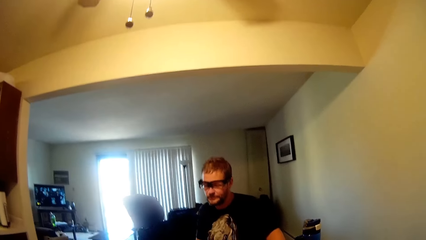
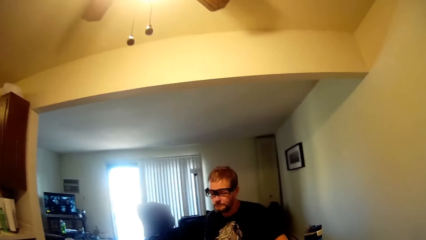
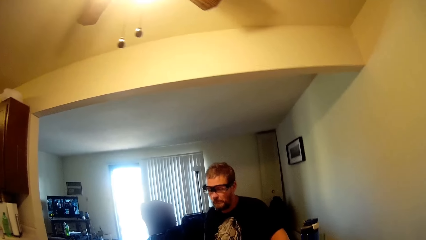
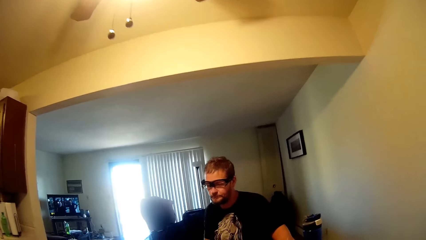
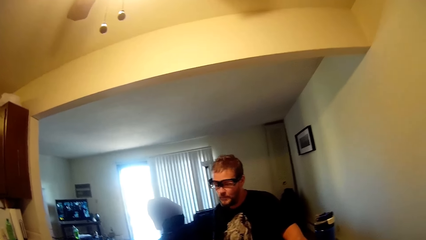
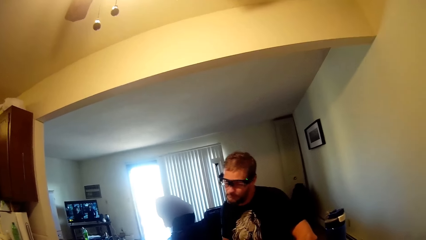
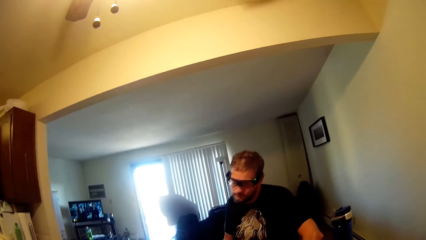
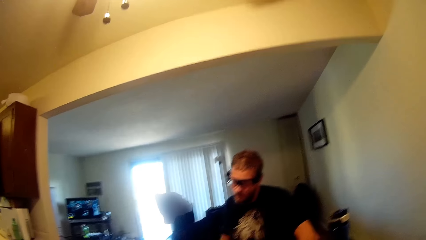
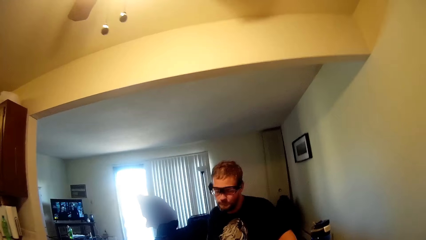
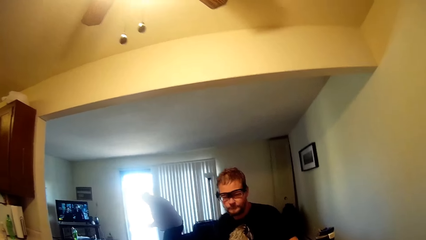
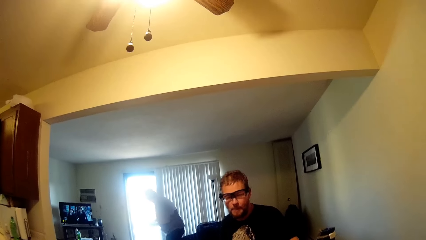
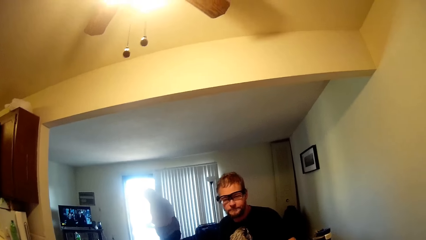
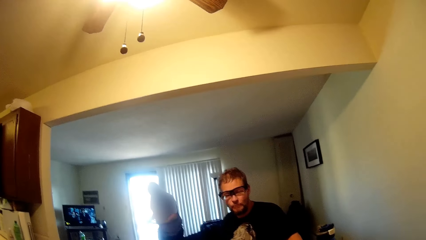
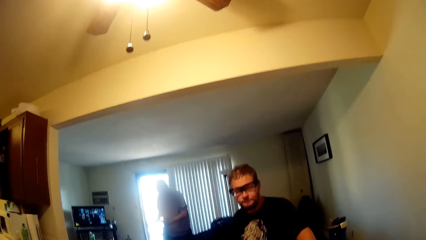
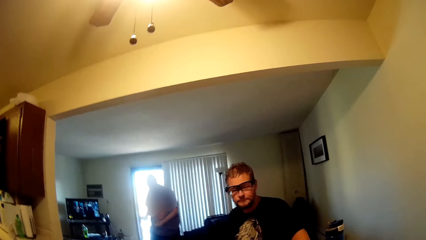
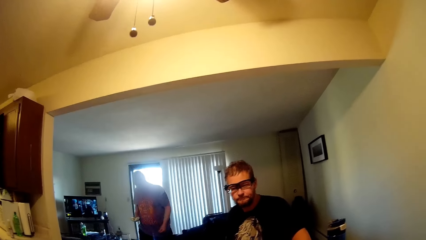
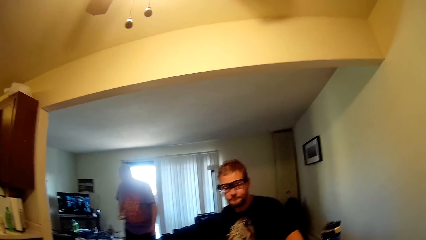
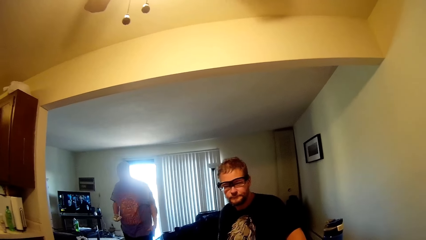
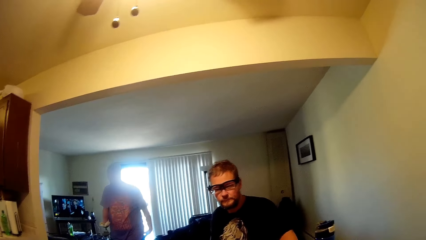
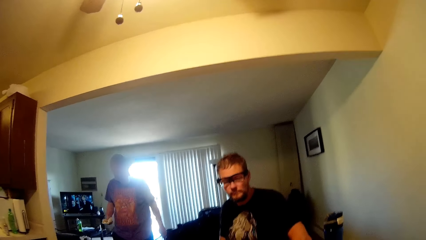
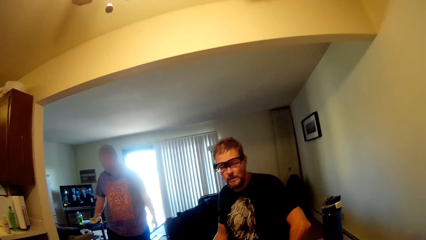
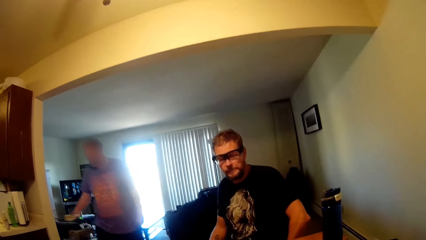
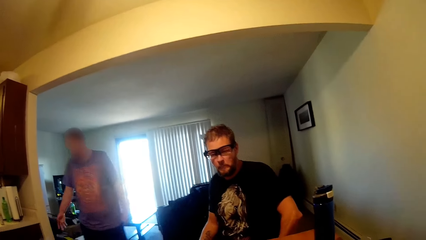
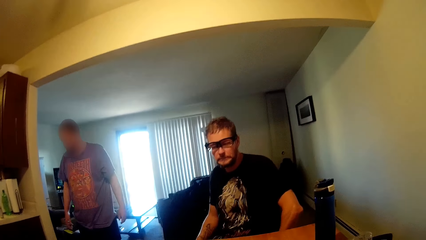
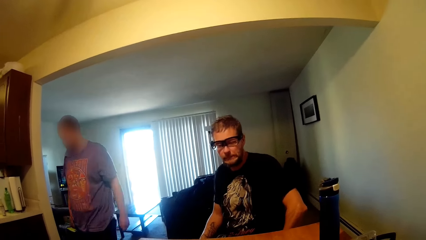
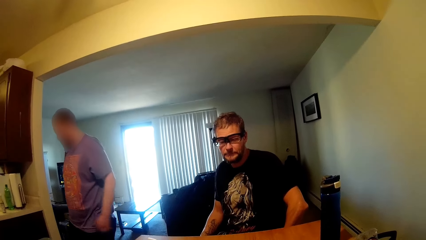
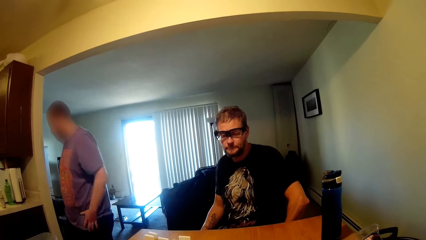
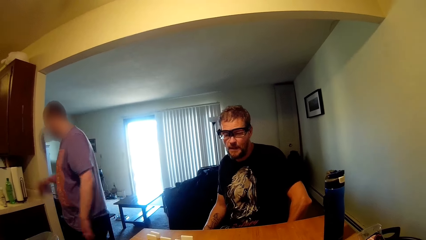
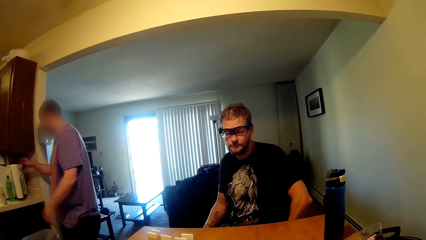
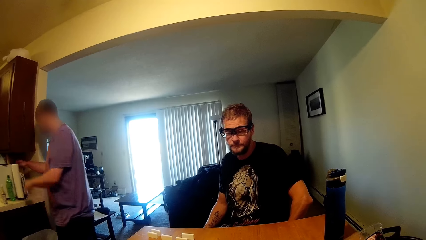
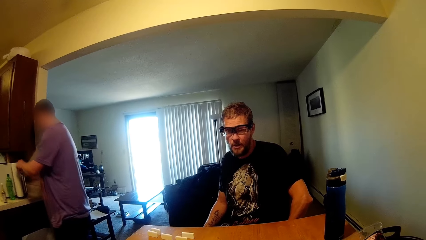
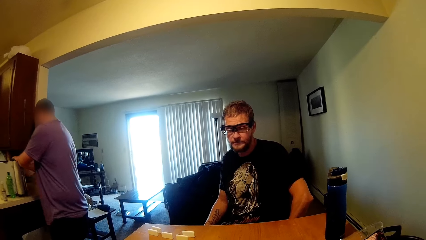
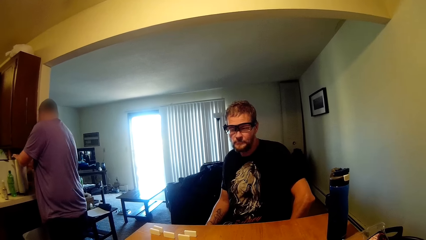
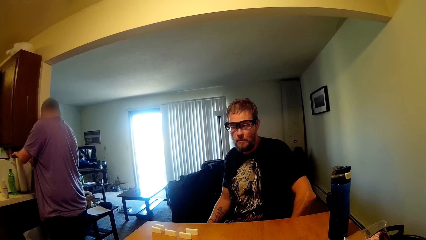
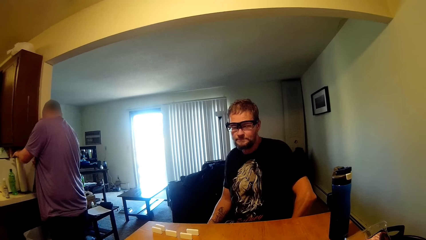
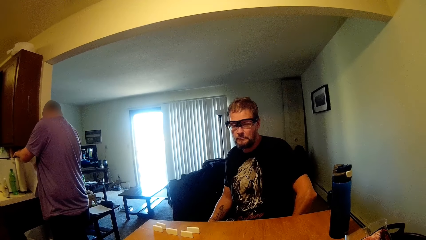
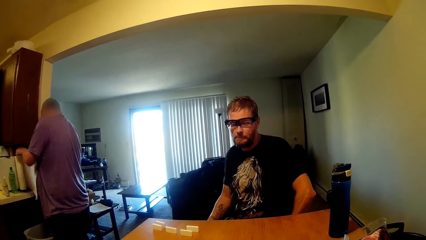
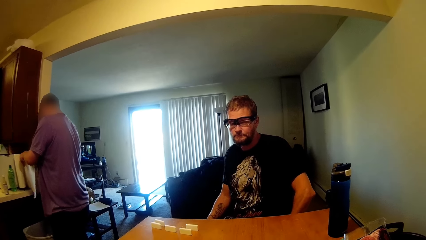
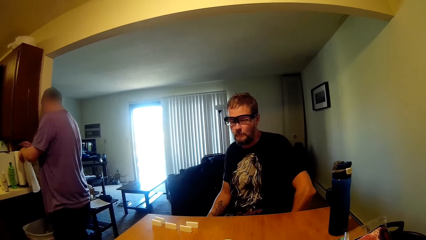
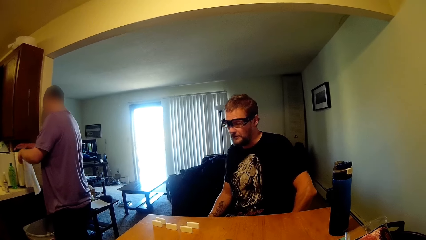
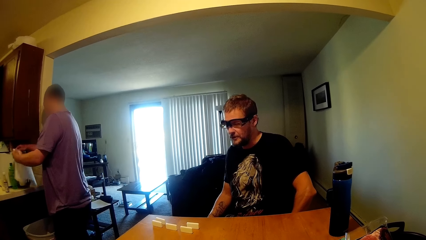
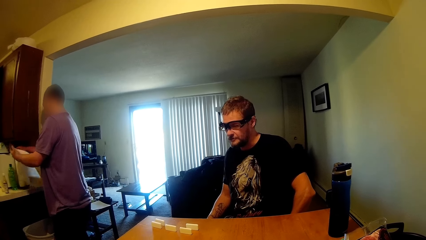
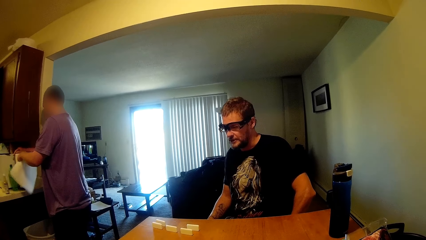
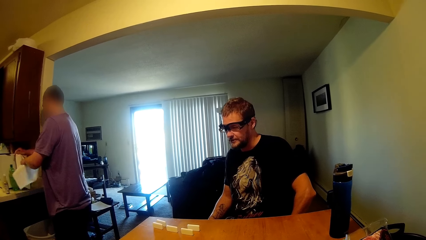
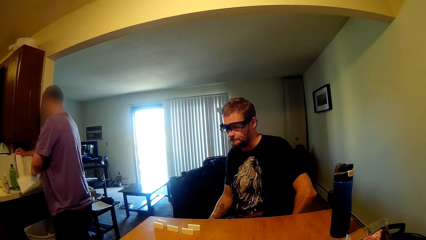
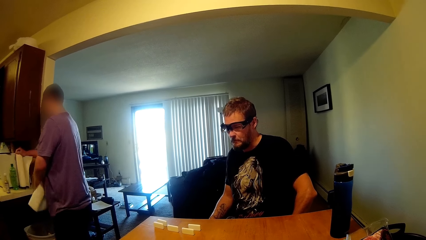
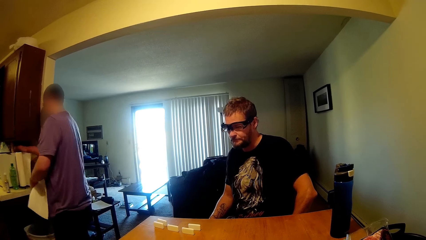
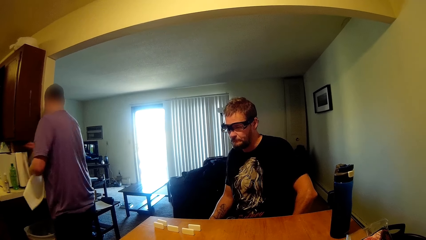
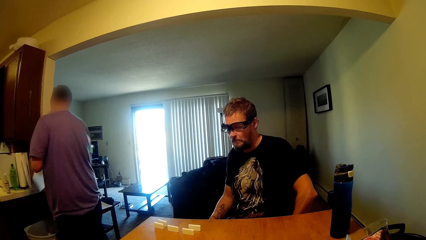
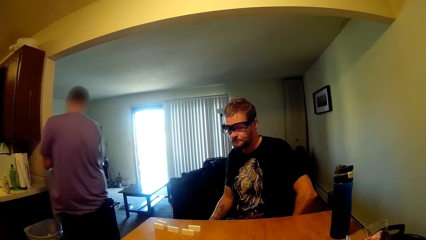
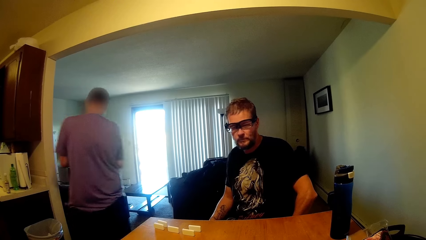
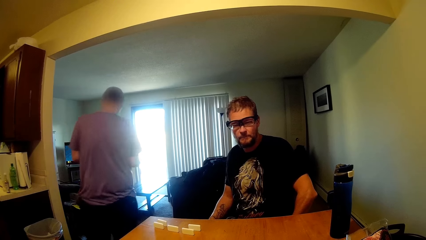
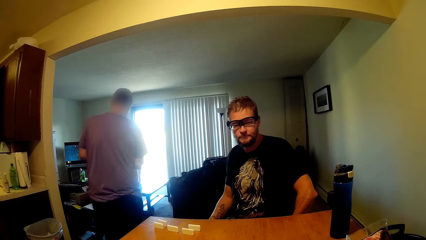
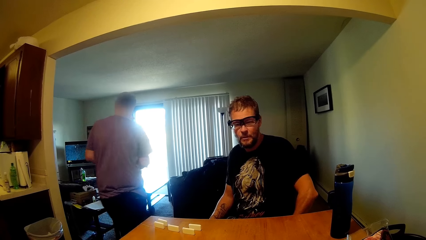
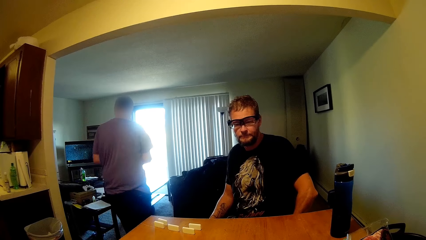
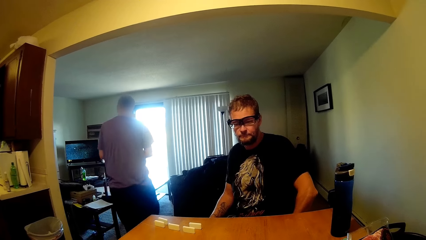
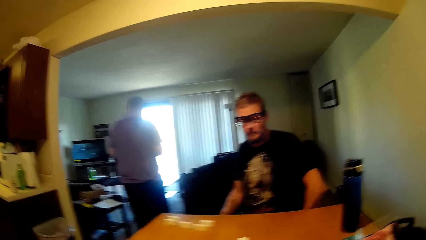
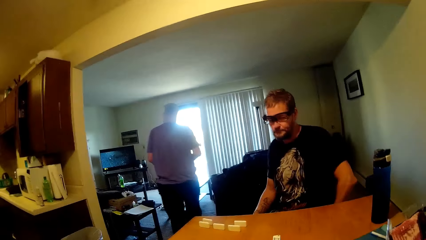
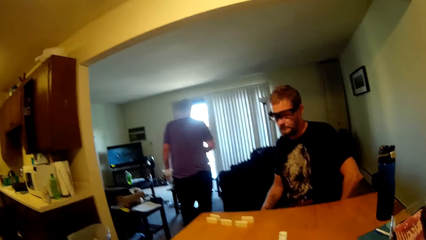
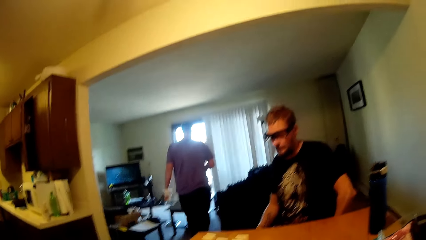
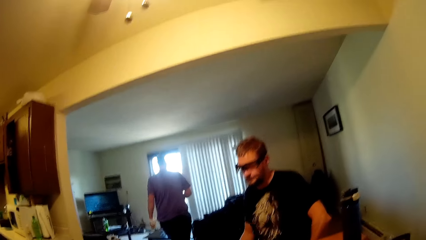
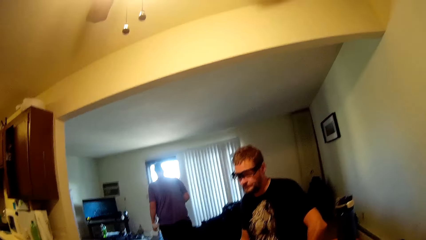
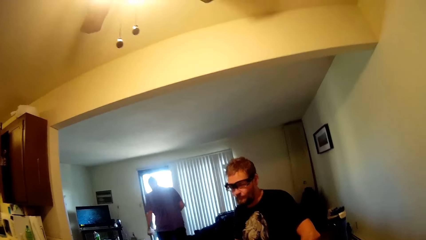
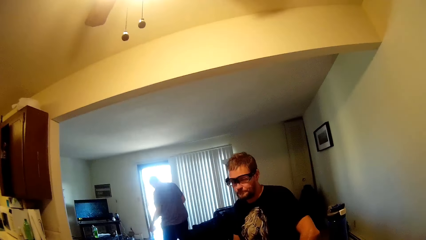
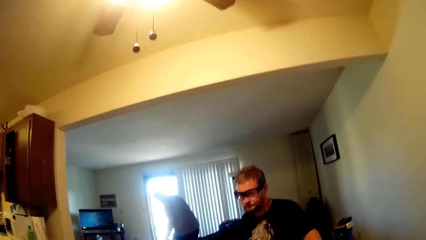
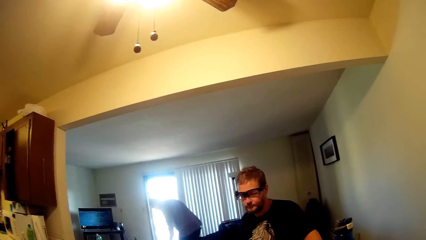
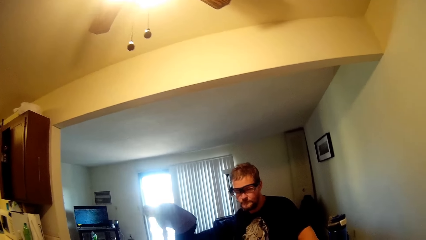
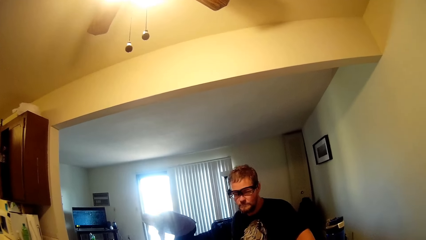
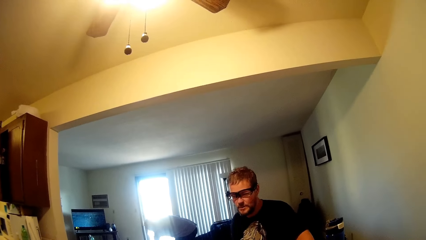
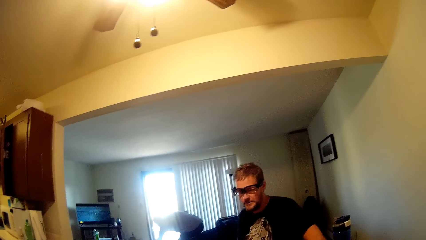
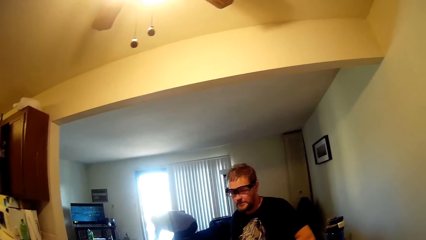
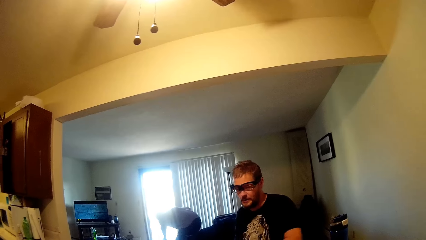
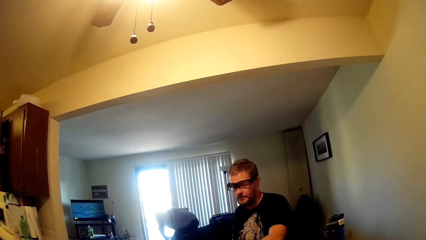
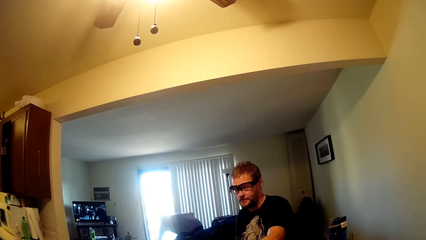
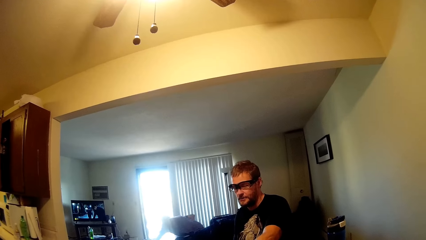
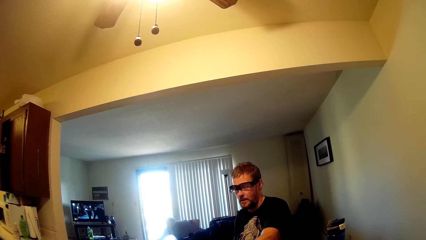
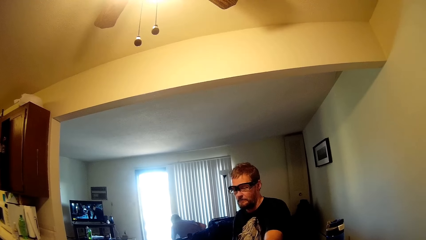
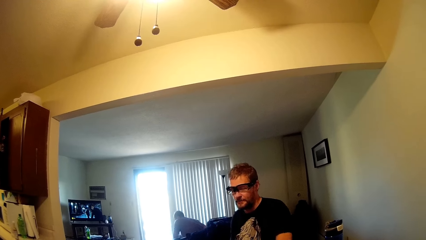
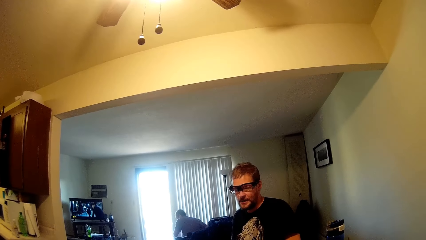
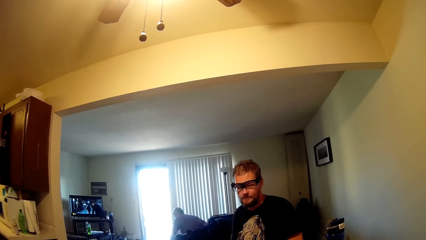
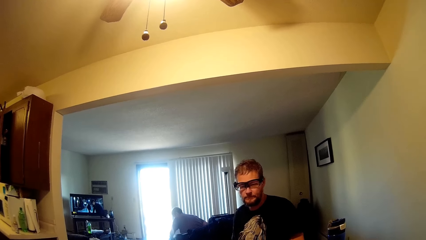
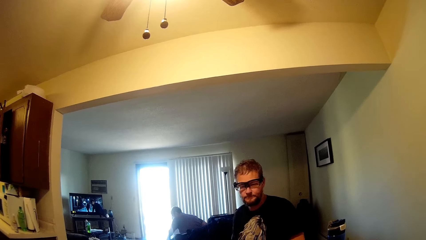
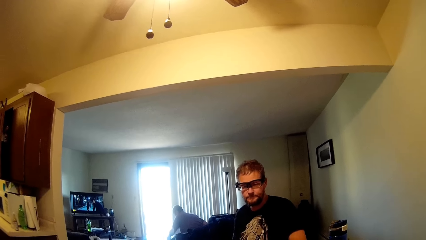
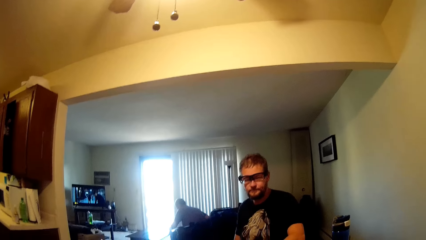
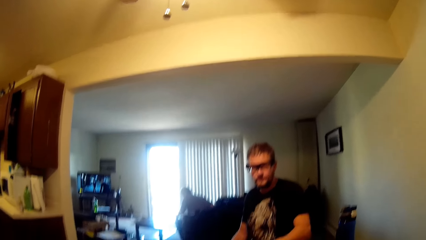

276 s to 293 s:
A man throws dust in the bin, cuts the paper towel, and pulls a napkin in a roll. The man walks to the living room. The camera wearer talks to another person. The man sits down on the couch.
